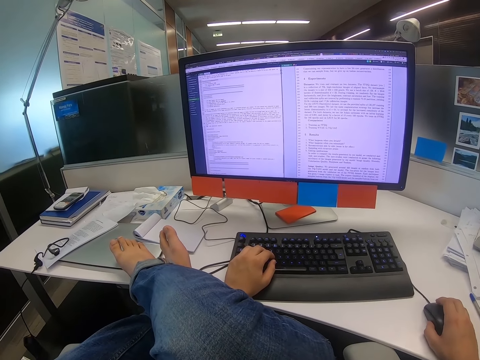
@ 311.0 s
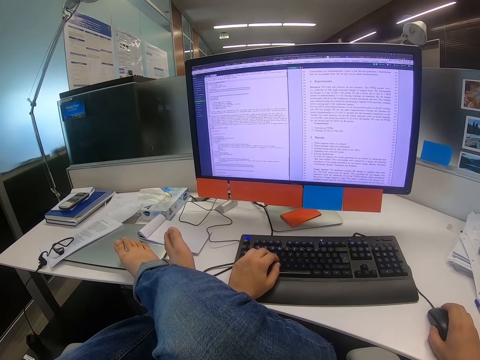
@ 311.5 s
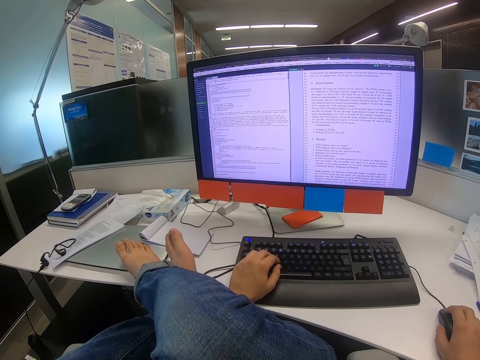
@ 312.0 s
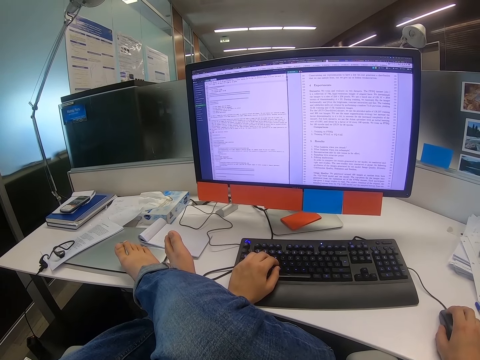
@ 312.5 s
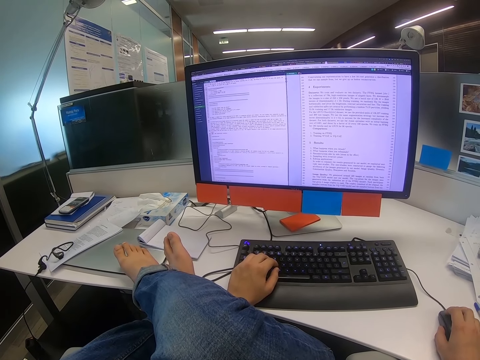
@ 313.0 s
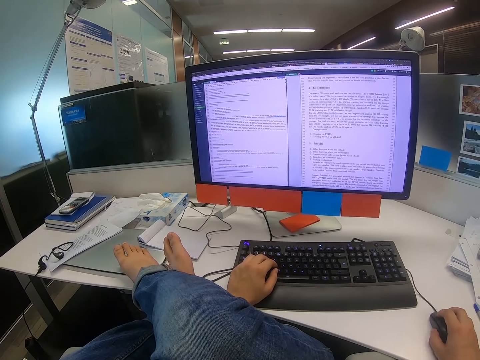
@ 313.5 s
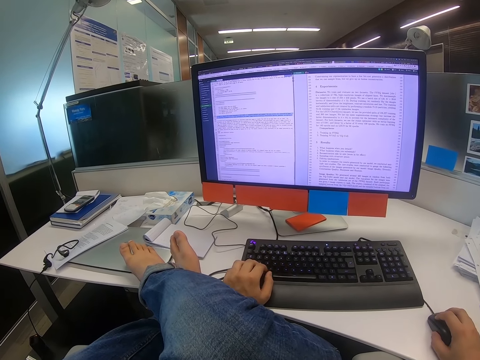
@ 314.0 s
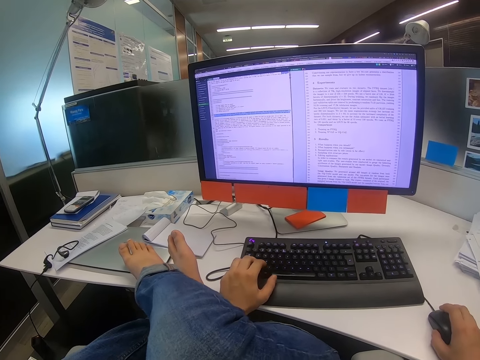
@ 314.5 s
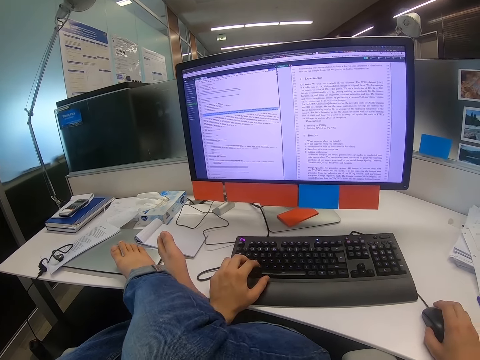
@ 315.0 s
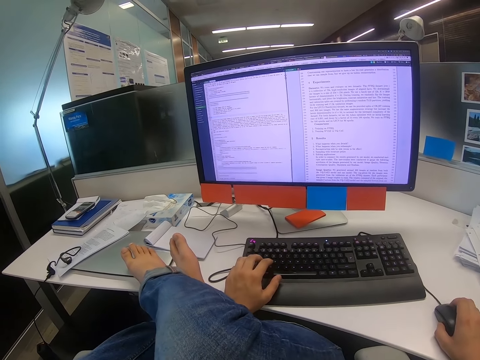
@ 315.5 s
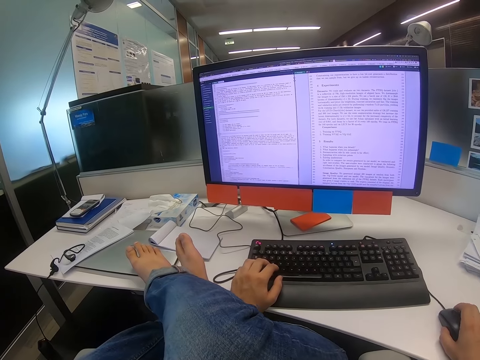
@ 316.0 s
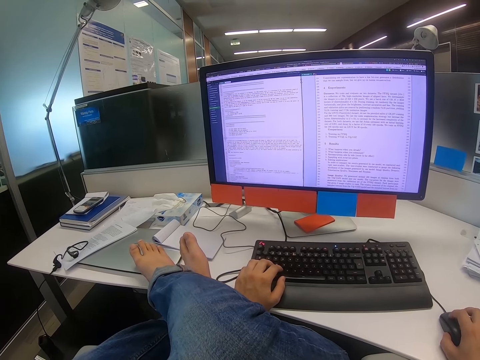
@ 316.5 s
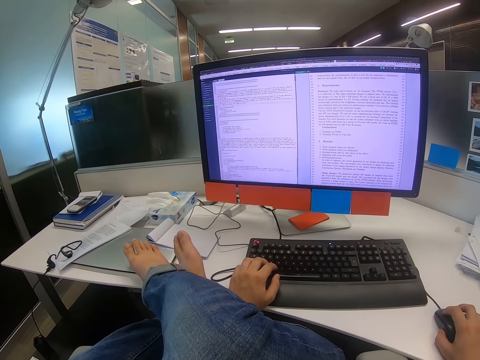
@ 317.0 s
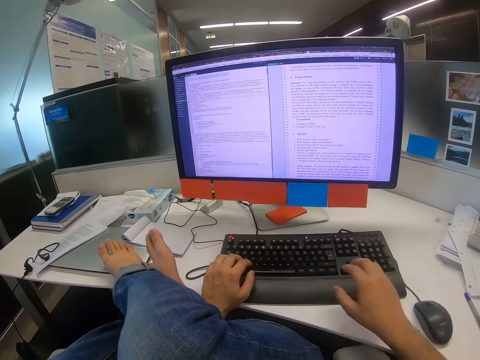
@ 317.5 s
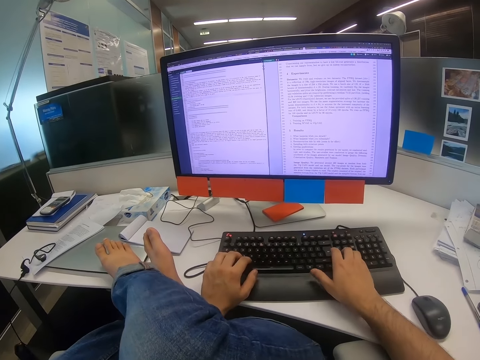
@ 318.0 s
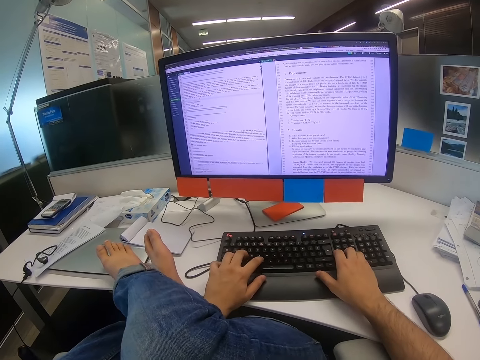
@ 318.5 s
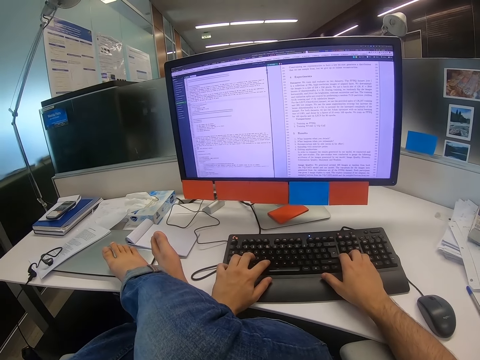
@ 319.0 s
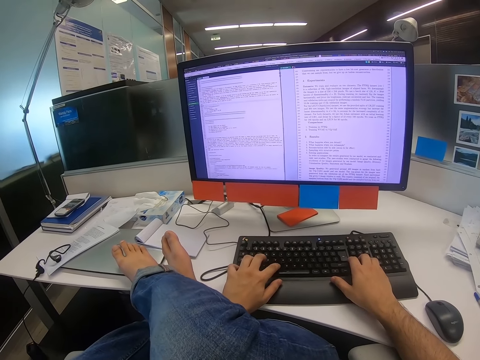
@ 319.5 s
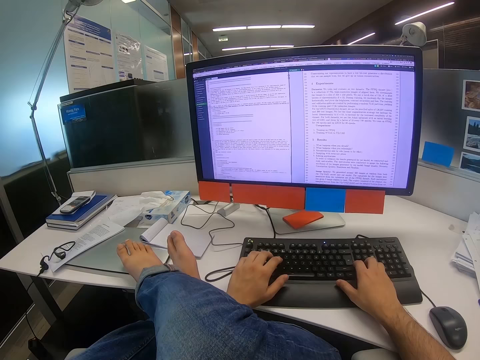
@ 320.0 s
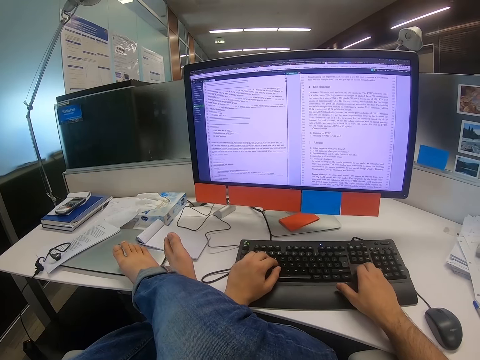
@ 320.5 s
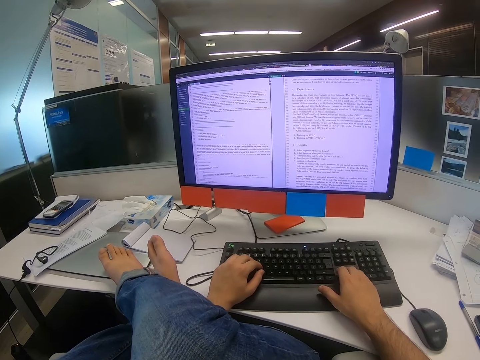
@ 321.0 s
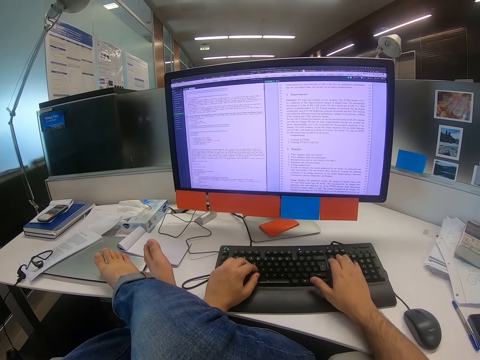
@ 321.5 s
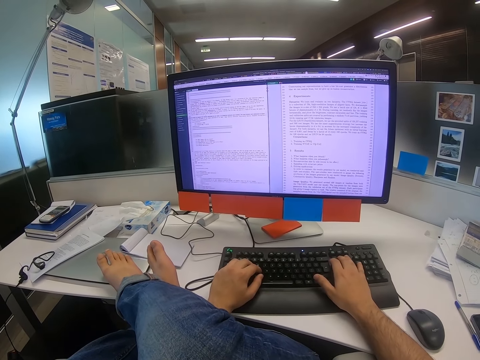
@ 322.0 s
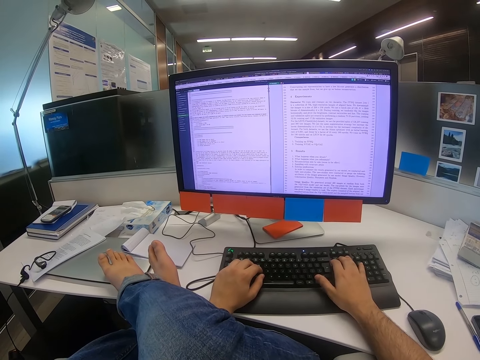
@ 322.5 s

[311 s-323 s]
The camera wearer scrolls the mouse with his right hand. He moves the mouse with the right hand. He moves his left hand. He types on the keyboard with his left hand. He types on the keyboard with his right hand.

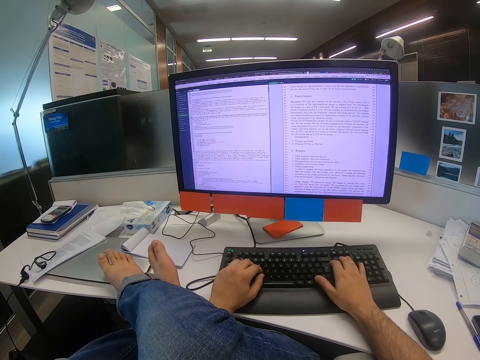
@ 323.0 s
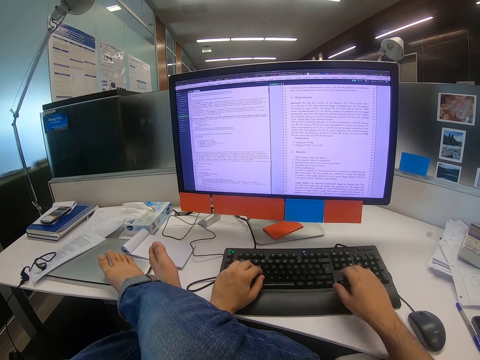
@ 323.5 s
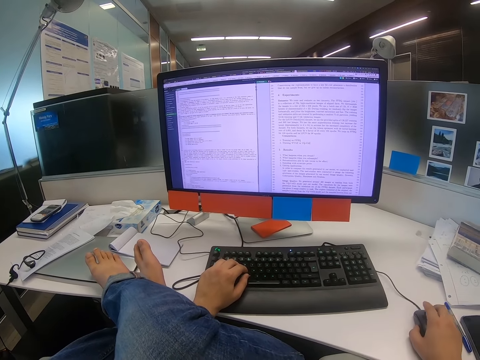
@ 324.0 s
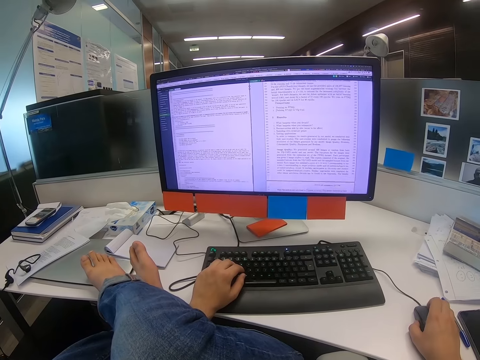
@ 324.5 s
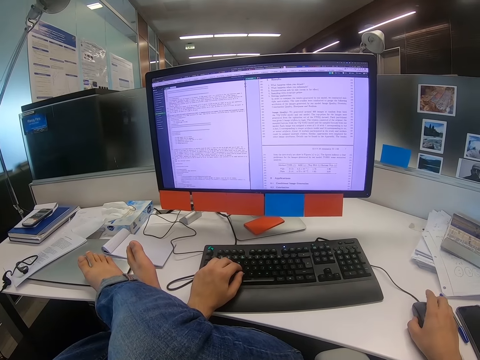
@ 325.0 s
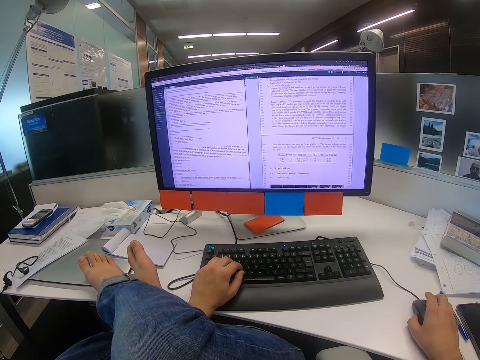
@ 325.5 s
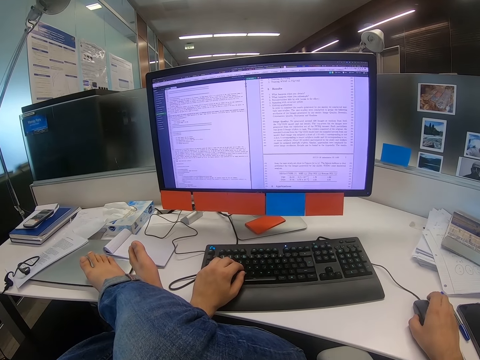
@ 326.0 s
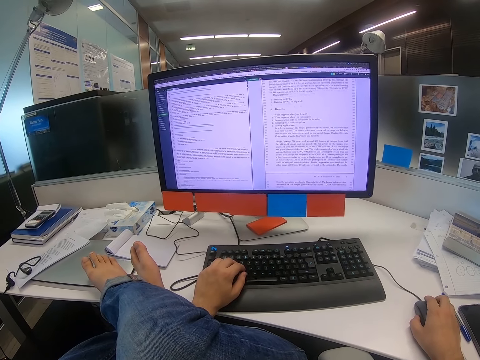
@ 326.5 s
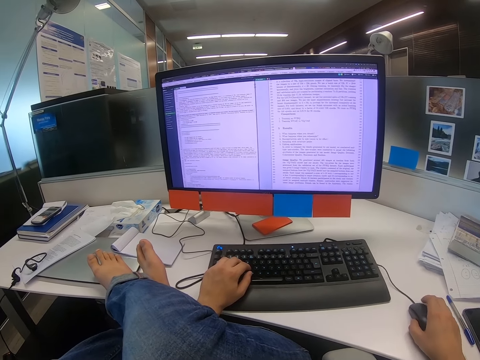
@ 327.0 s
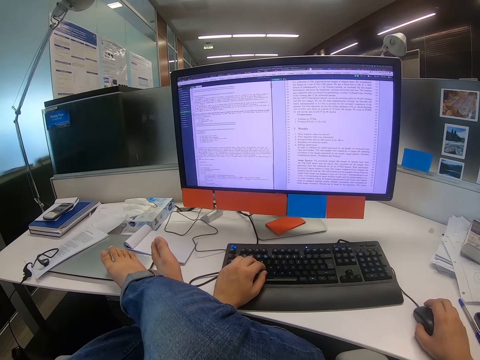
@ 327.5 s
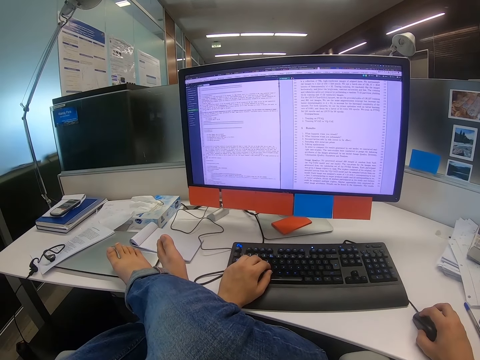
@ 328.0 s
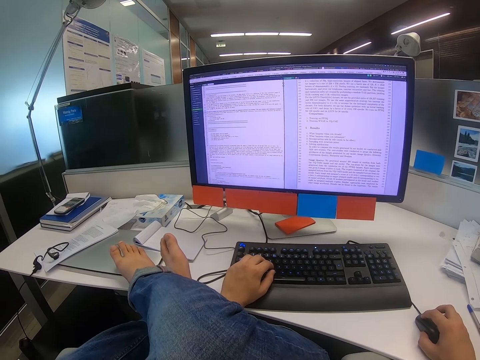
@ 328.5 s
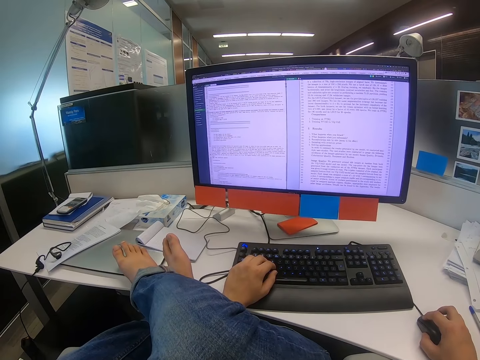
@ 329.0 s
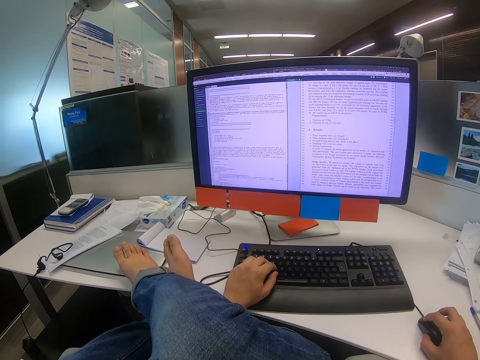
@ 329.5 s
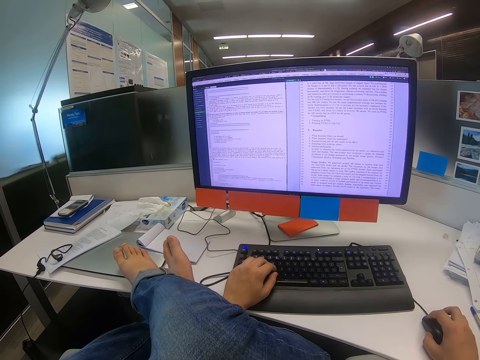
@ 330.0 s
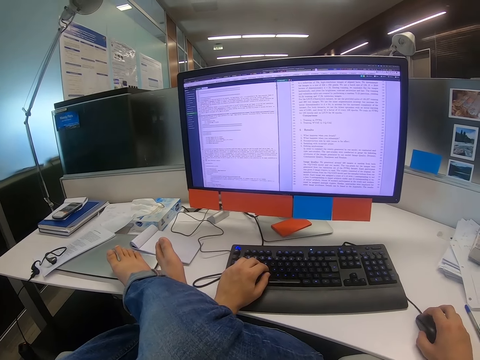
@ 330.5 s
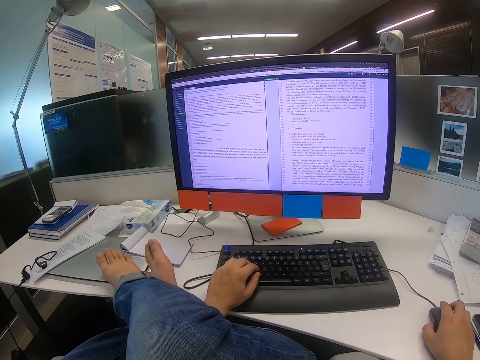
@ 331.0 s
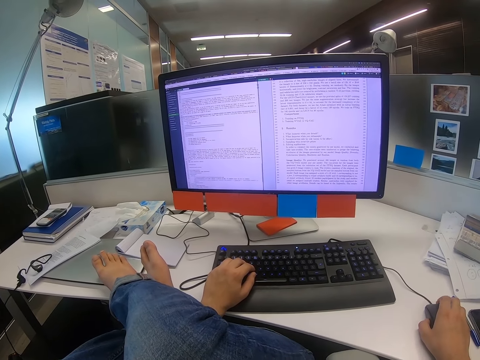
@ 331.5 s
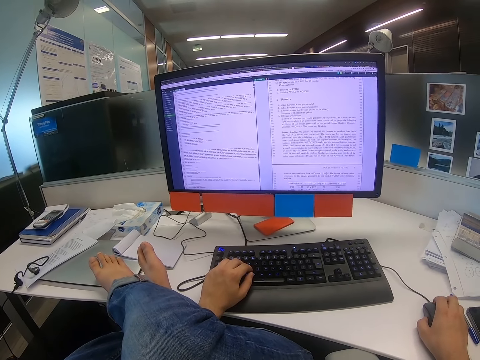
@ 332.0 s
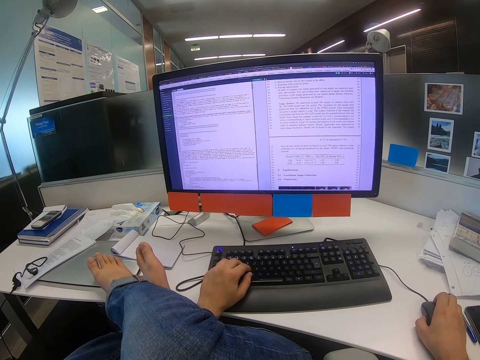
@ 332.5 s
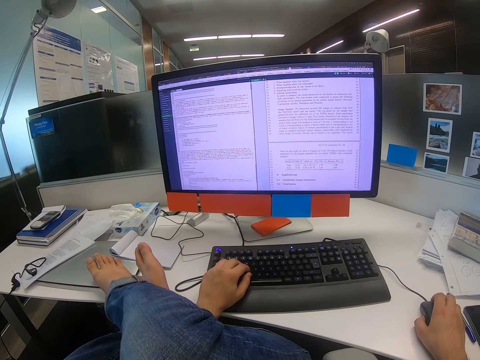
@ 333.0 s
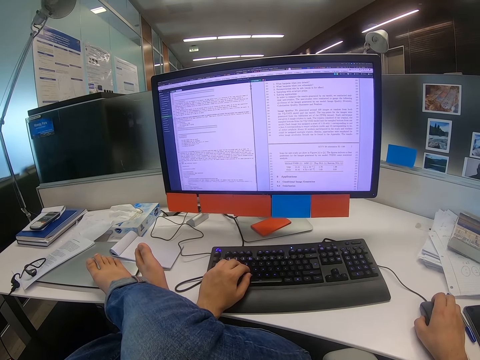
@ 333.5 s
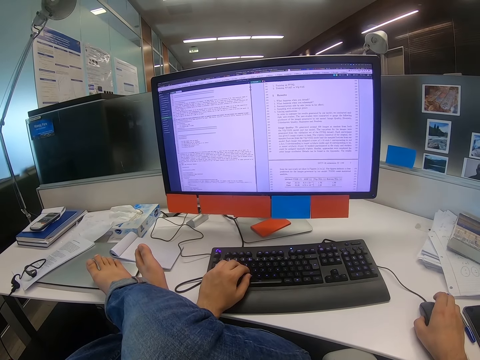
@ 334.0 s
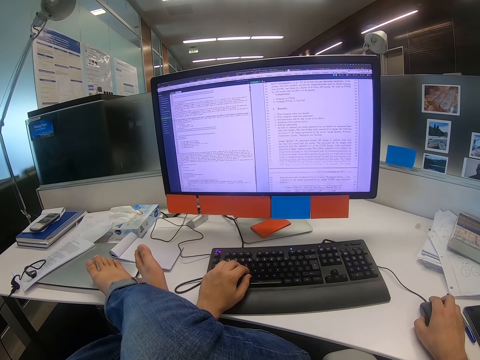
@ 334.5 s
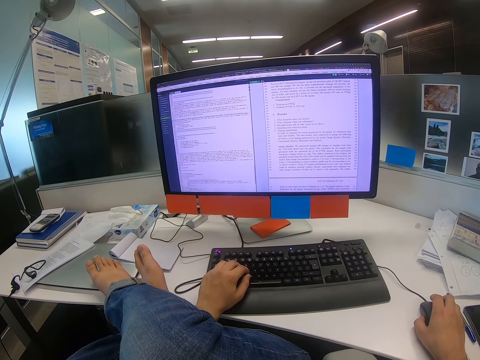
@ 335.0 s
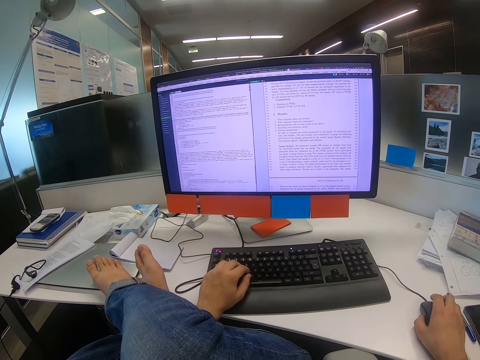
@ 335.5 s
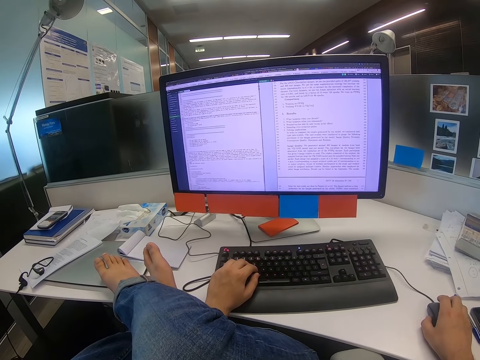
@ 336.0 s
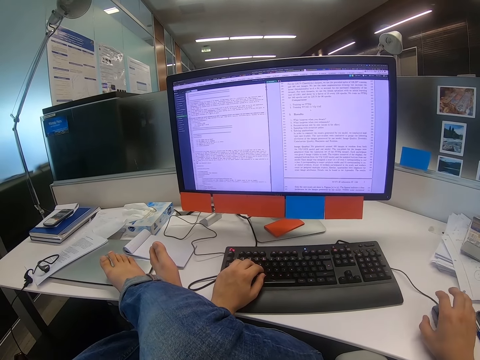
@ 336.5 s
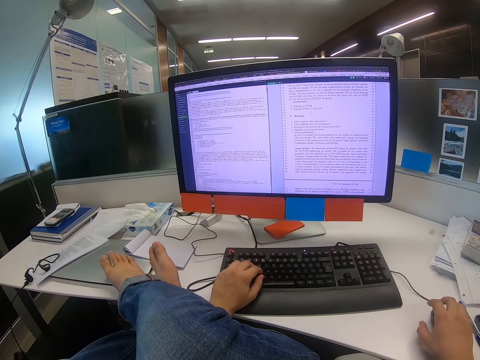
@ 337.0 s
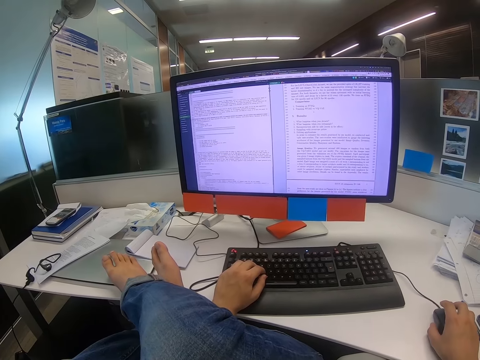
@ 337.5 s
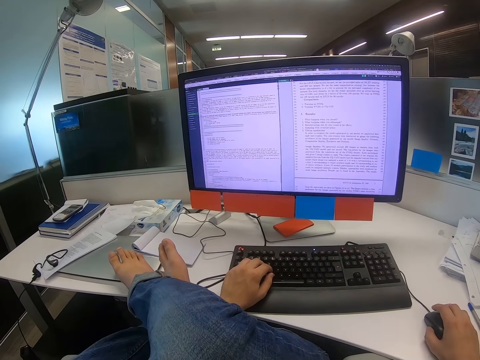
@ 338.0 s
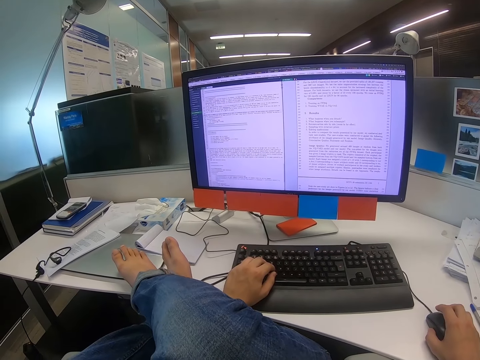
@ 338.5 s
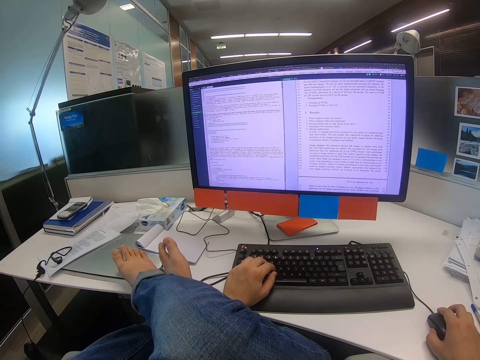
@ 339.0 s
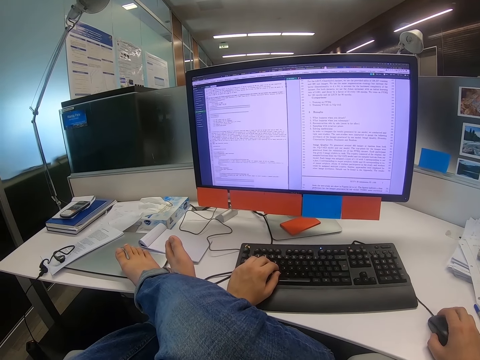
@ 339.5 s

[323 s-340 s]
The camera wearer moves the mouse with the right hand. He scrolls the mouse with his right hand. He releases the mouse. He touches the mouse.
